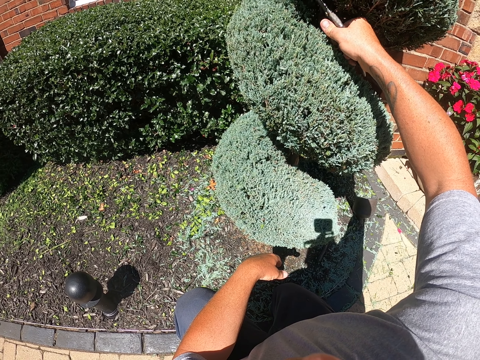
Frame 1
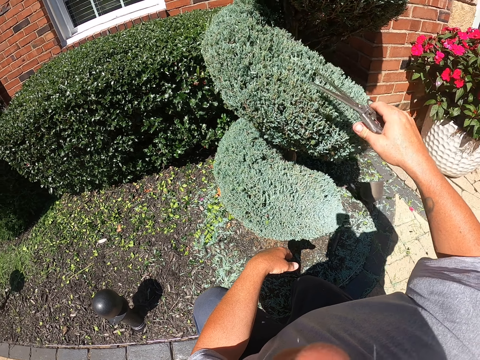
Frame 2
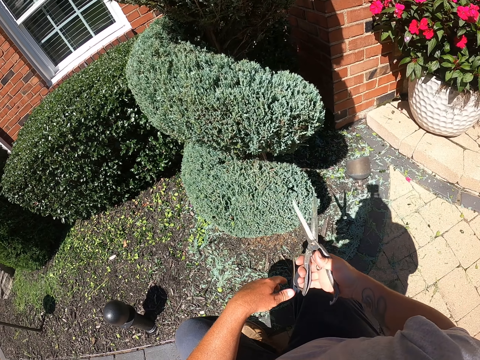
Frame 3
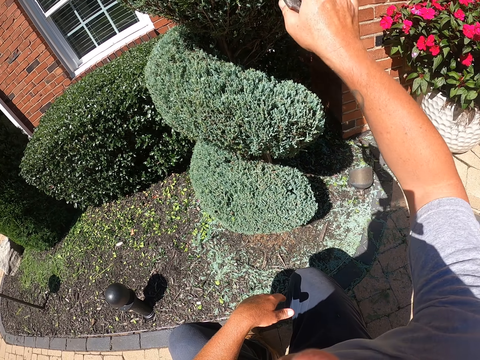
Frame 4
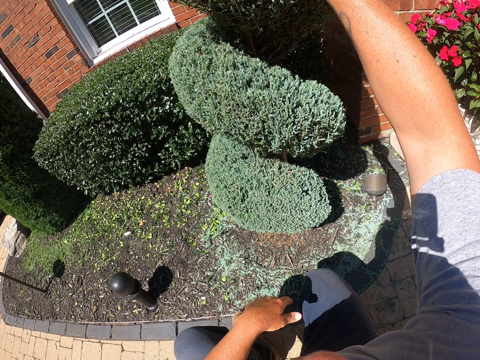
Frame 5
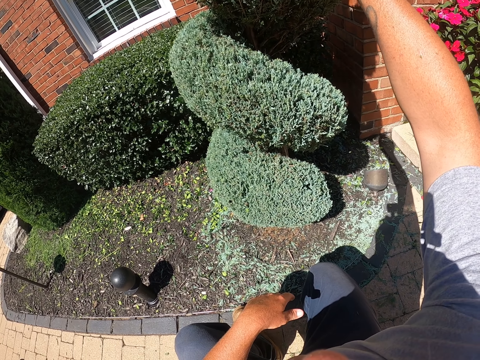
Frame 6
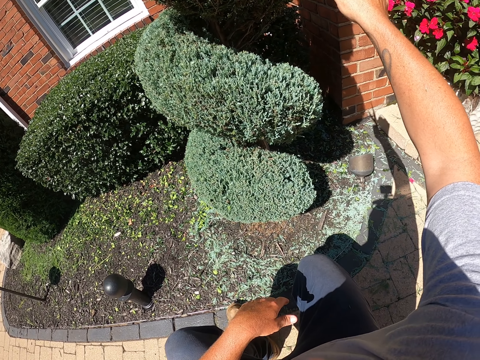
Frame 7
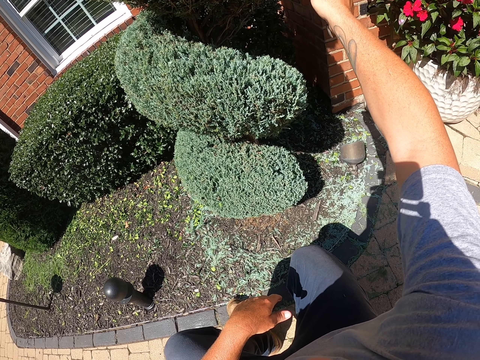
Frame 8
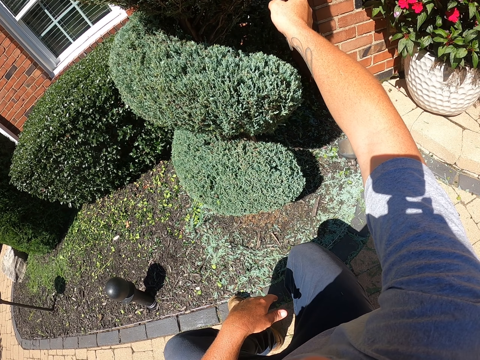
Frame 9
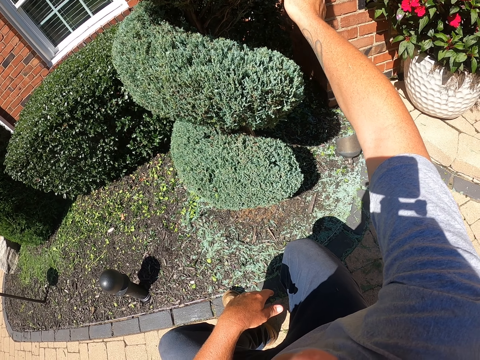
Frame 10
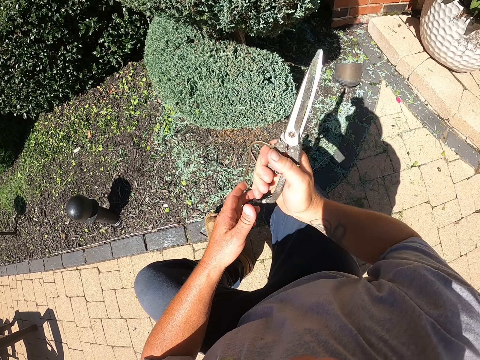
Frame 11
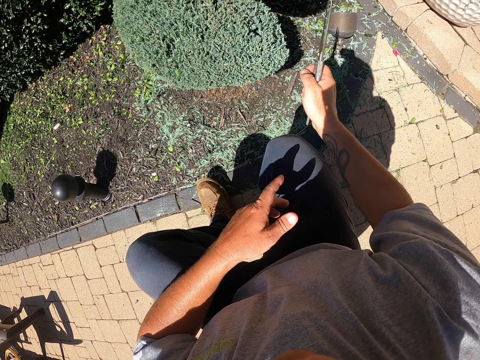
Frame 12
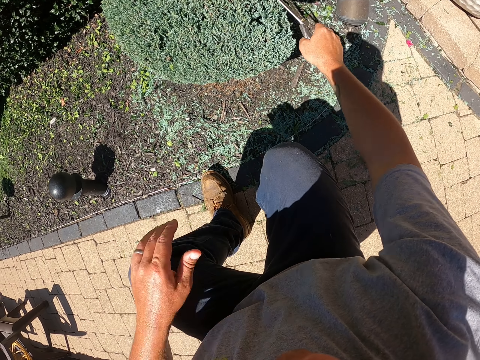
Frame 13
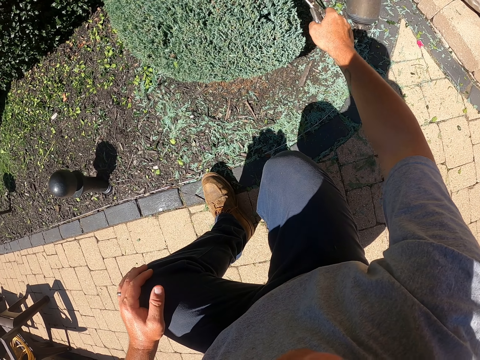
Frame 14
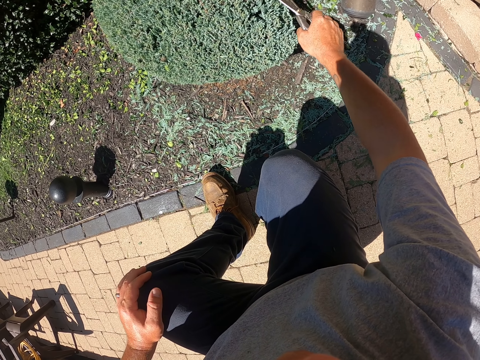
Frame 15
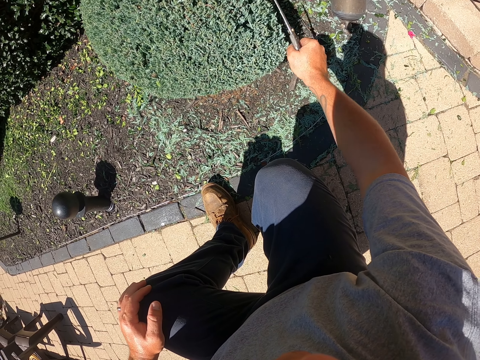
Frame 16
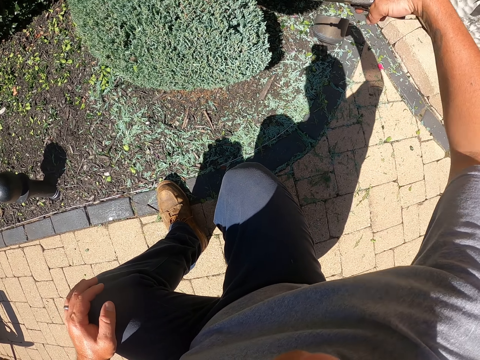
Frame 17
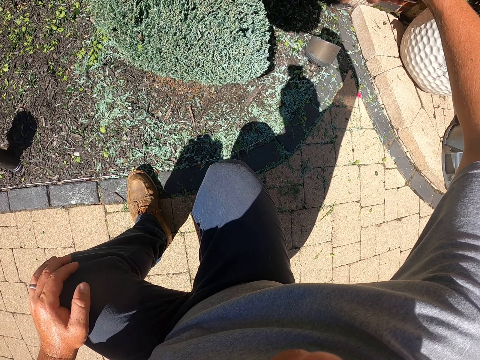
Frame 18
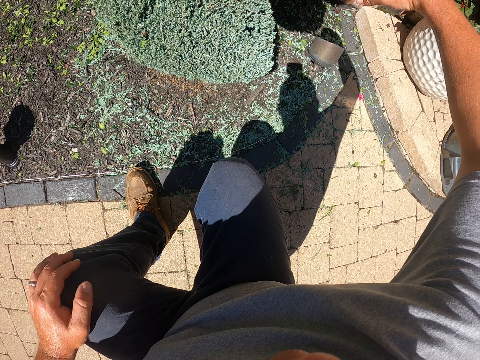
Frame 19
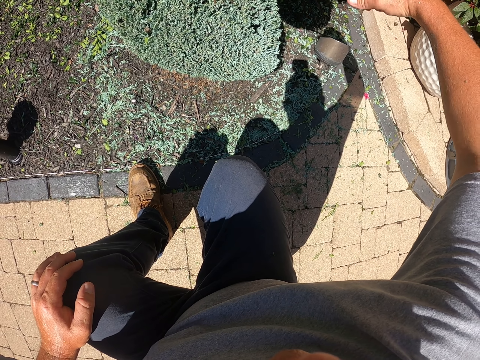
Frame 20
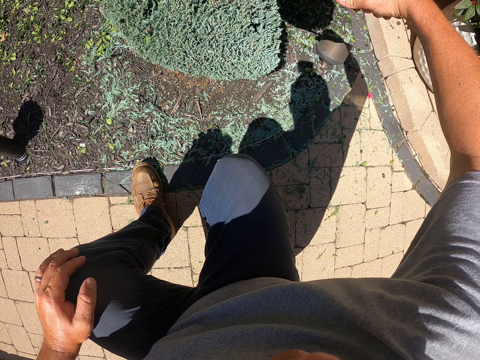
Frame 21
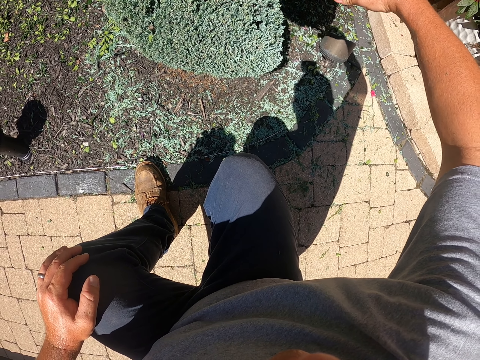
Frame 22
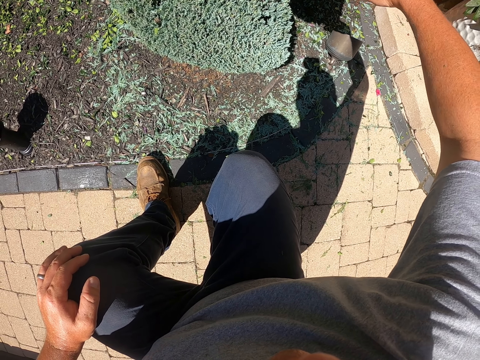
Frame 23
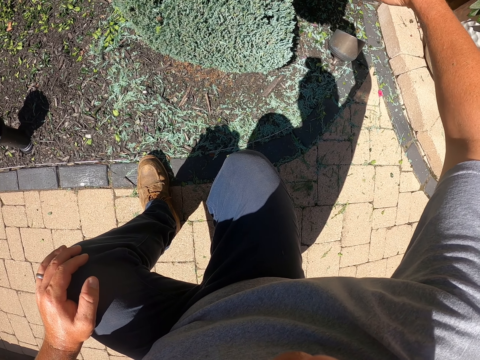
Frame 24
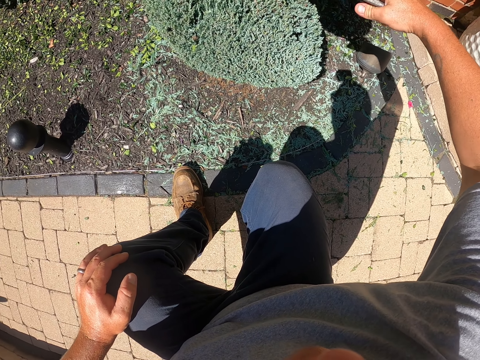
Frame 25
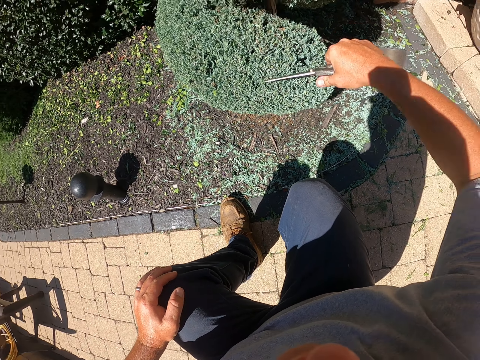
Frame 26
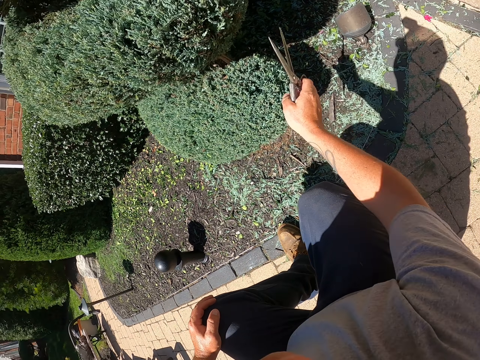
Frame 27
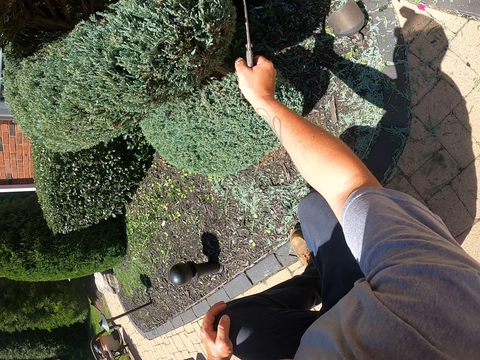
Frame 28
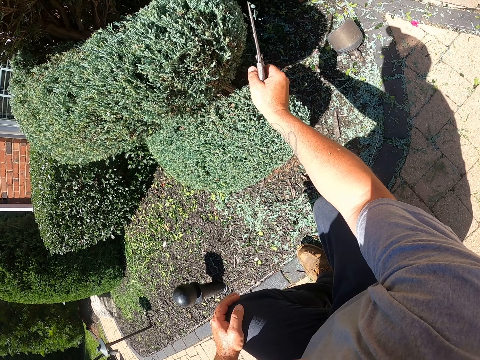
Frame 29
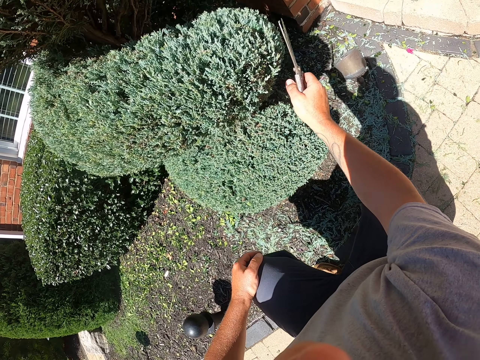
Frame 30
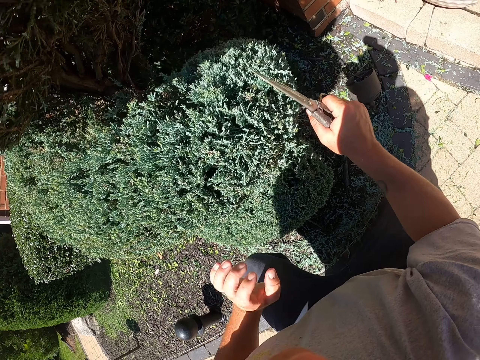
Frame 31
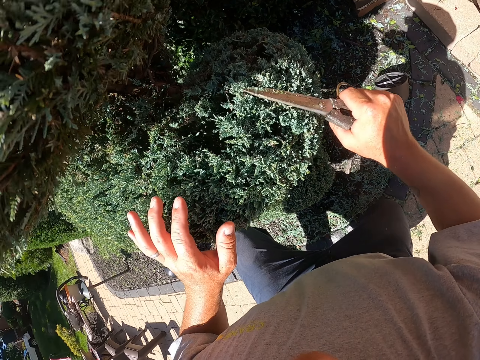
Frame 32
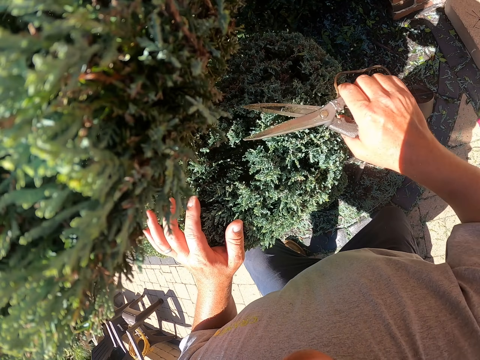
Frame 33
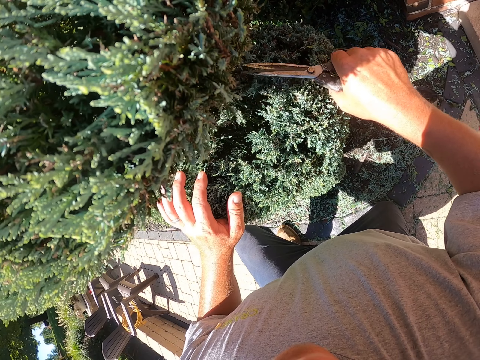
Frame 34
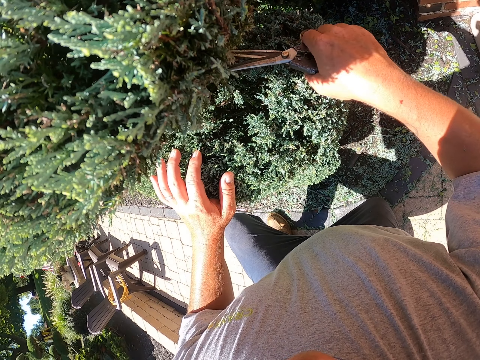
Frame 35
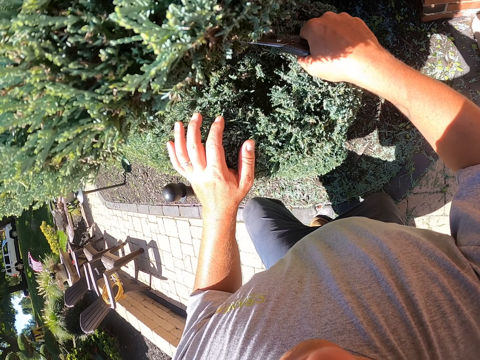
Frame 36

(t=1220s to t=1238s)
The camera wearer pauses to trim. They trim the plant with scissors. They pause to trim. They trim the plant with the scissors. They pause to trim. They trim the plant with the scissors.

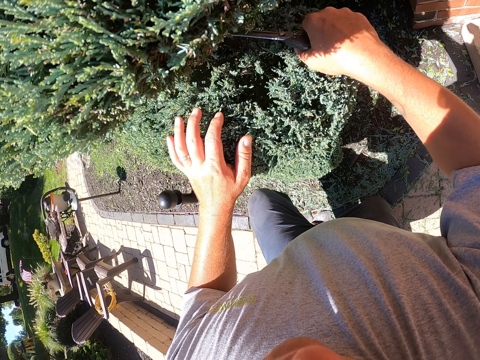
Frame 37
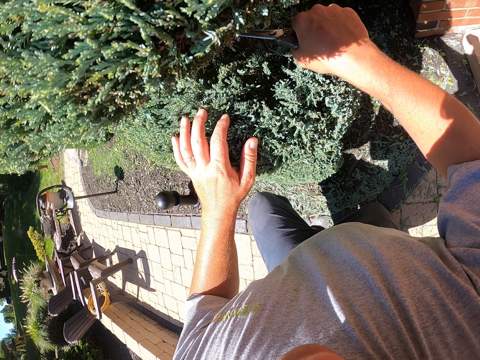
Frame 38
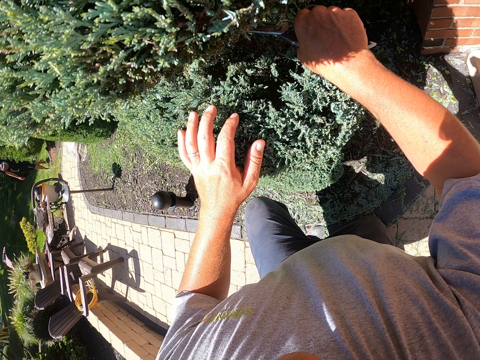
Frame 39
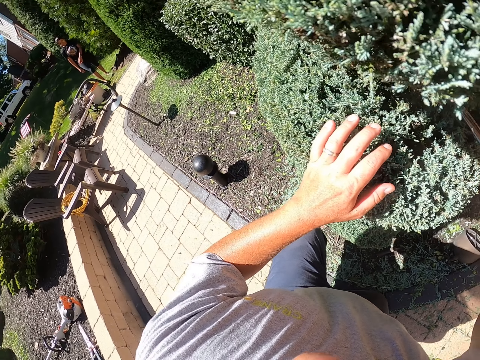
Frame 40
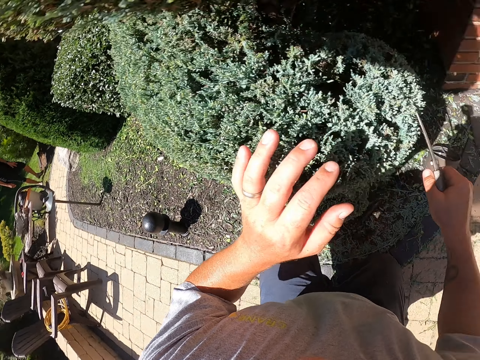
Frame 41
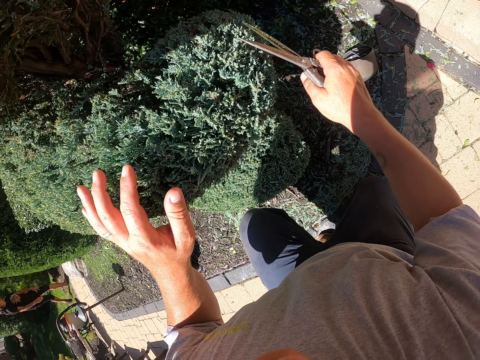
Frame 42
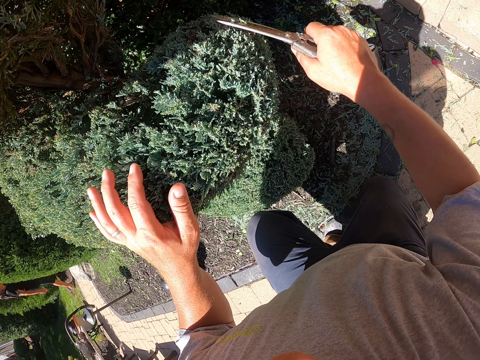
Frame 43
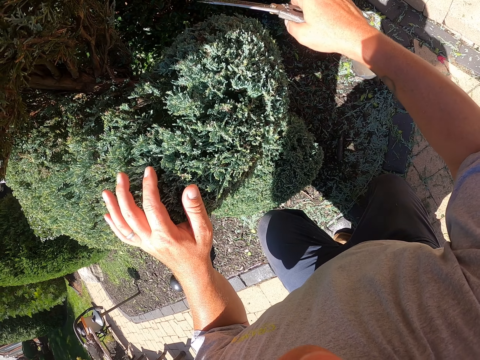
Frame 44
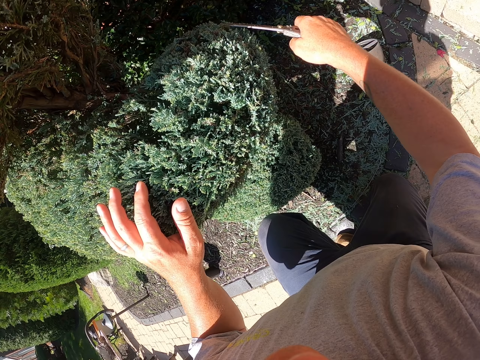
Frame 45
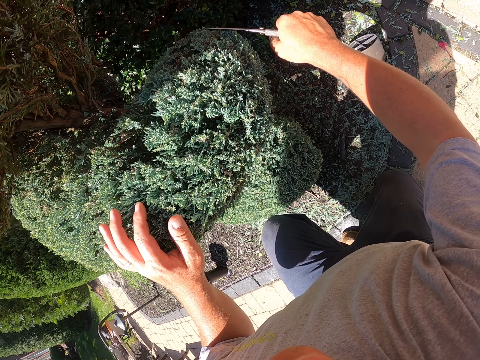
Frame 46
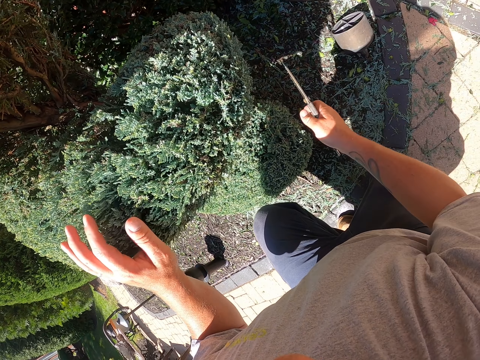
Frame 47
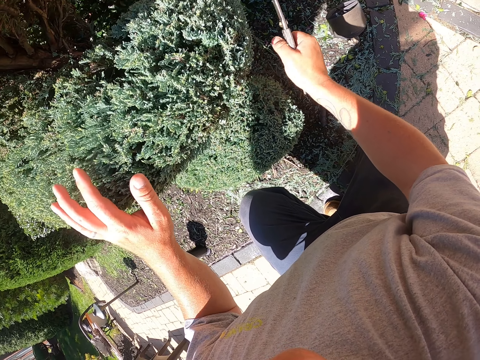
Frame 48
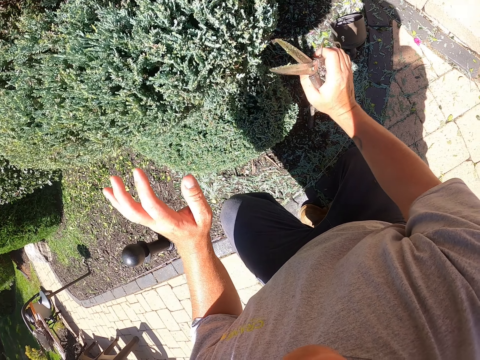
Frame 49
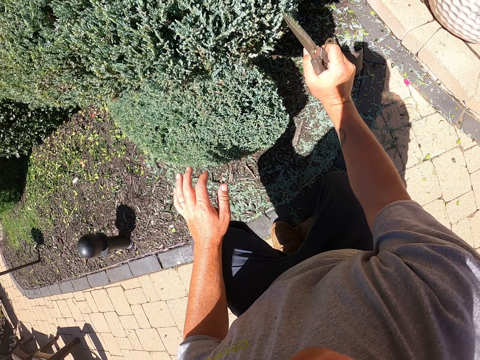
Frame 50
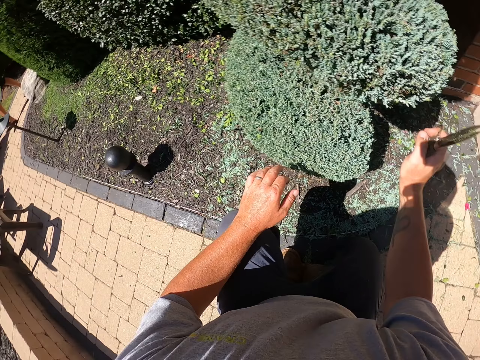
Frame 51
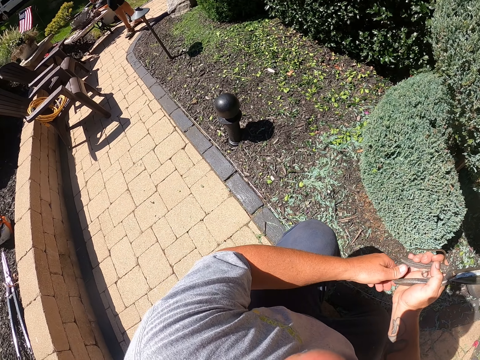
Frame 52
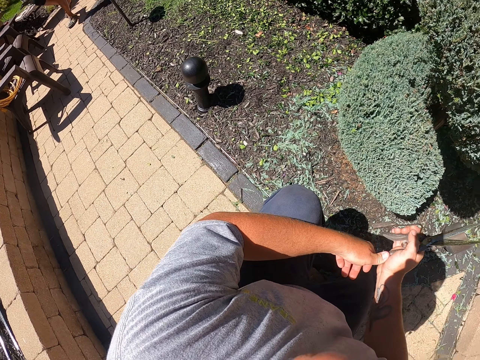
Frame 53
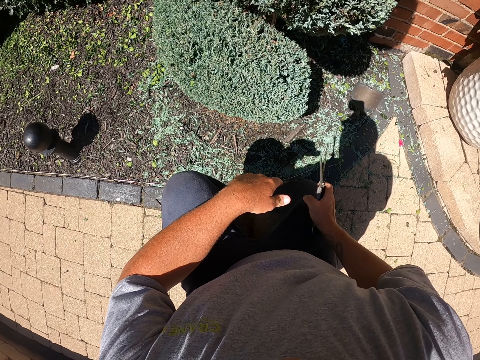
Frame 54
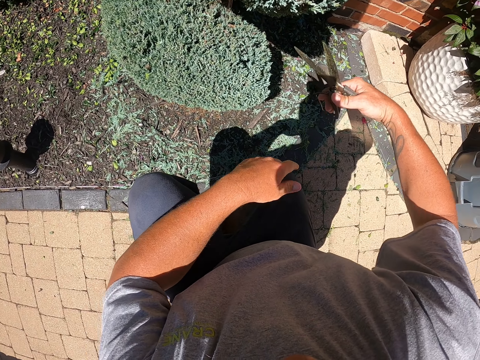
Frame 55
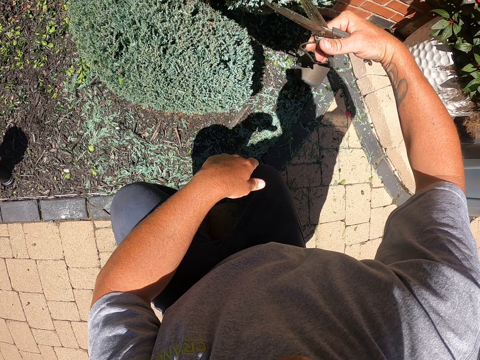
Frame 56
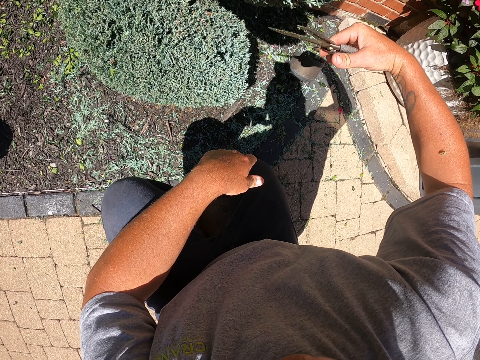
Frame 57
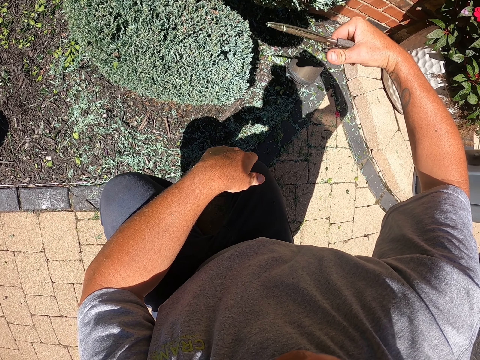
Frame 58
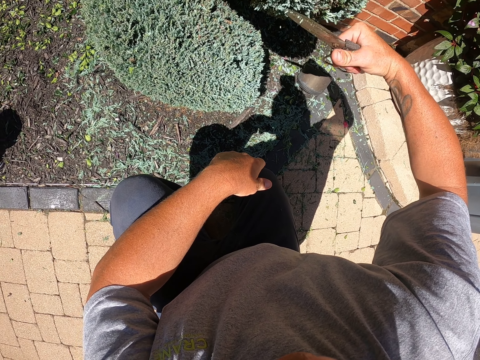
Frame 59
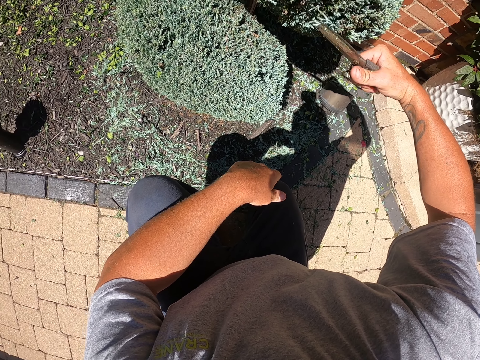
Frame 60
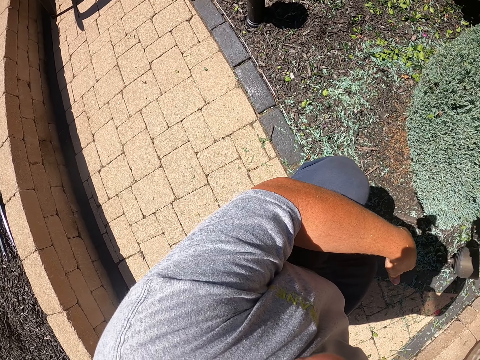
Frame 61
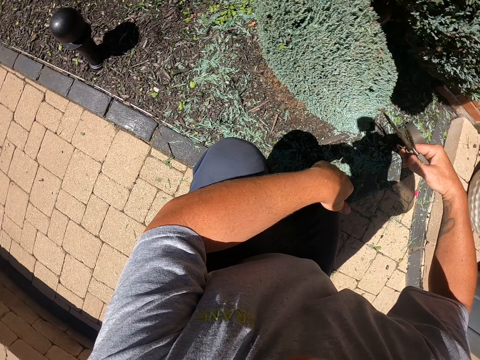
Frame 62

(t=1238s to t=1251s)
The camera wearer pauses to trim. They trim the plant with scissors.
